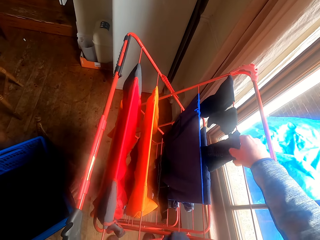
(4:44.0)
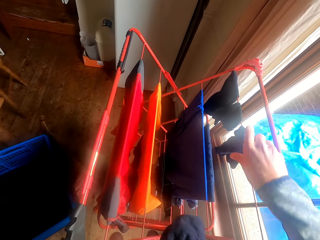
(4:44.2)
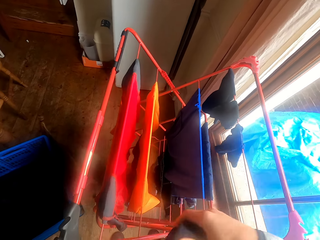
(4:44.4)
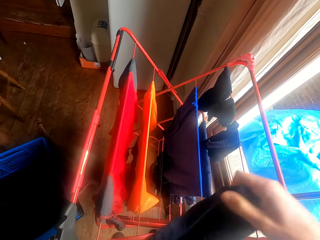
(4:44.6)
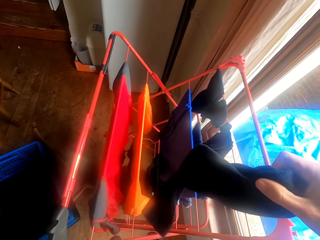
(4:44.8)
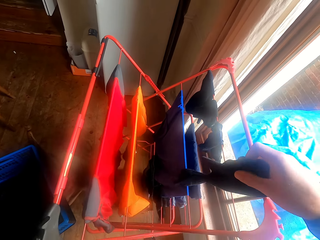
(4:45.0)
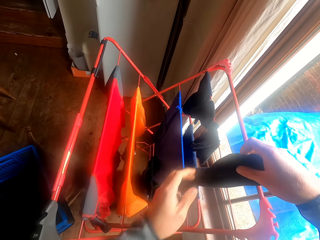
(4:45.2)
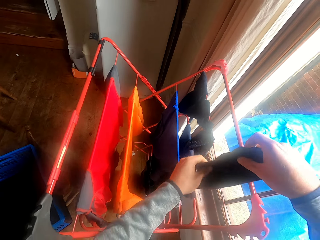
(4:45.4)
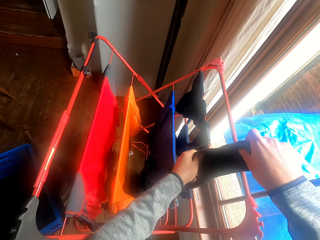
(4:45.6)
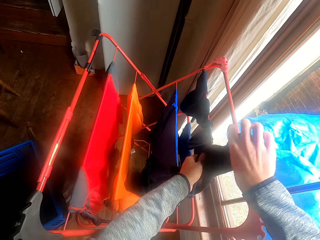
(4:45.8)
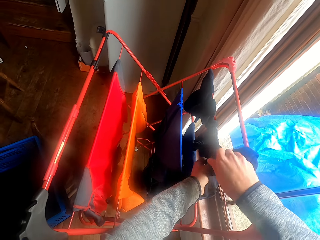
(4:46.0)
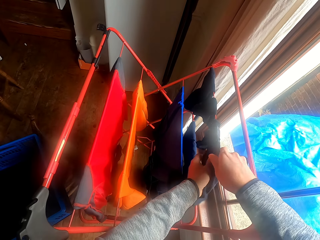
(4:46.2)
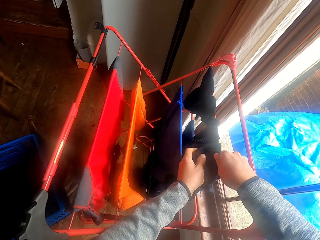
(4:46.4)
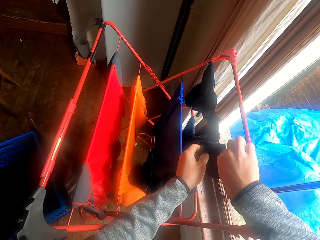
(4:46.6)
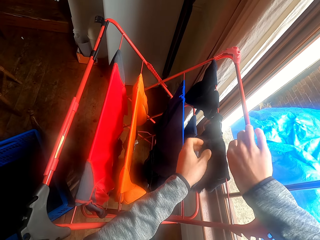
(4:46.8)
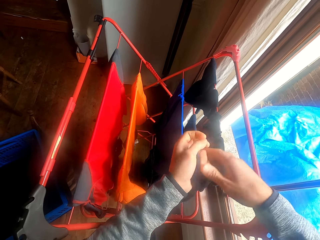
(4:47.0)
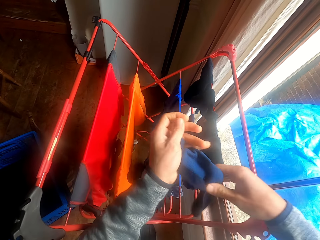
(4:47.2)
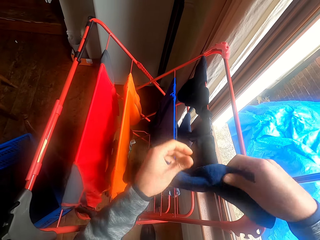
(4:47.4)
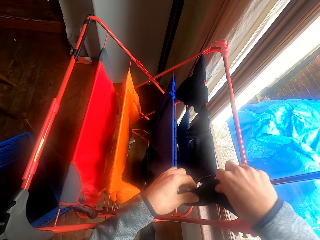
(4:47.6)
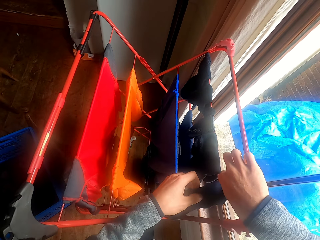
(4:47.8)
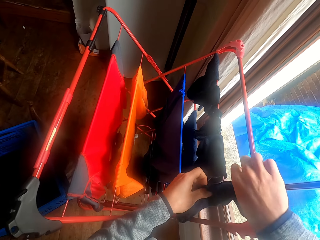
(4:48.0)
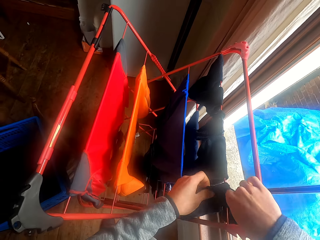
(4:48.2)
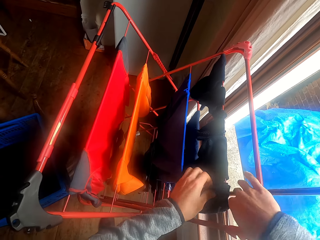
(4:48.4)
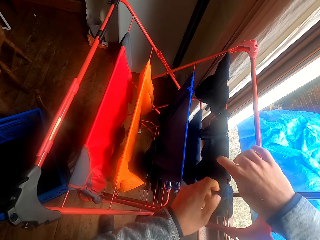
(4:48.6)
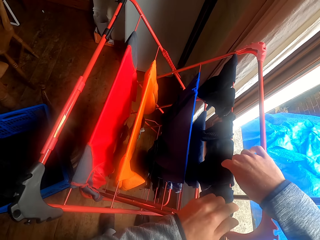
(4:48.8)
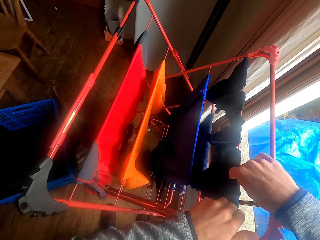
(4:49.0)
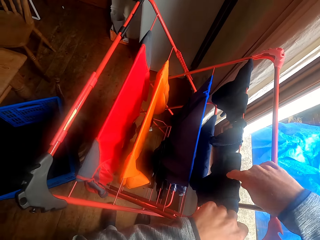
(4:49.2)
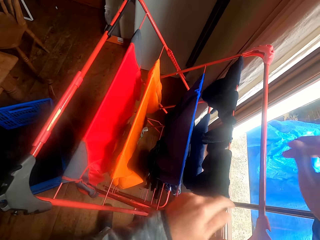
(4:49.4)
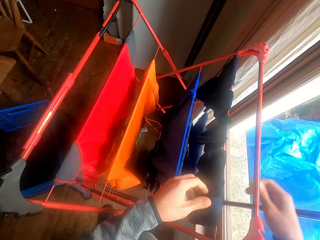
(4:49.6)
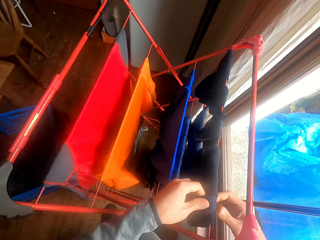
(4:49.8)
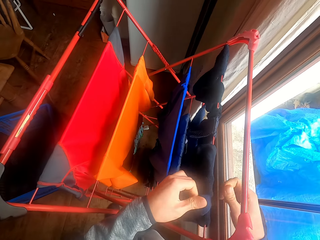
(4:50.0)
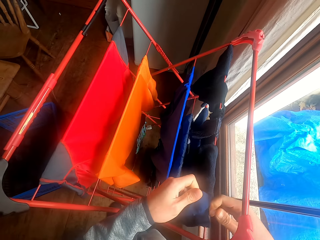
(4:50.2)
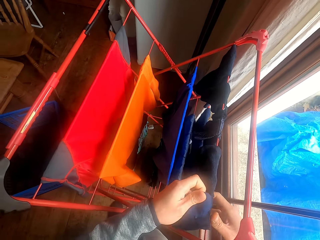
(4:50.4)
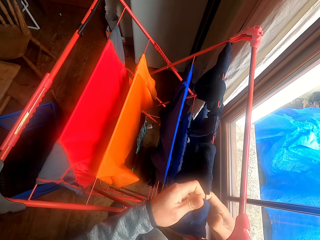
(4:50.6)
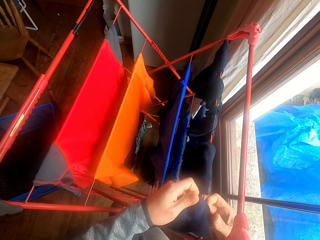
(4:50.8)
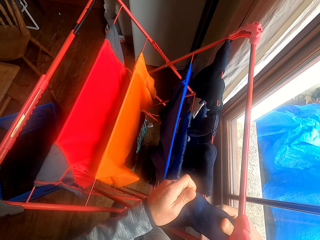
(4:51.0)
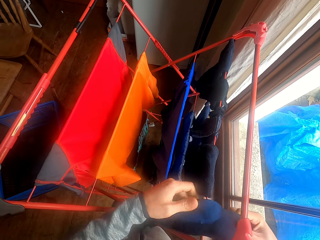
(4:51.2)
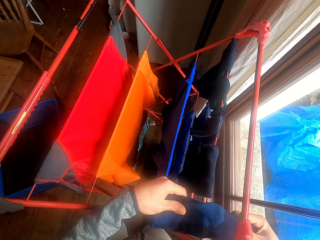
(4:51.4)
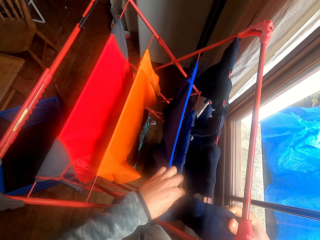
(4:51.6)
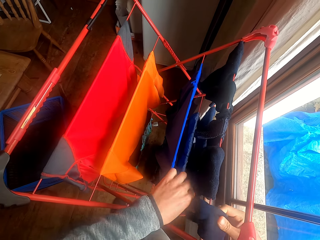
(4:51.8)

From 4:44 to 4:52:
The camera wearer picks the socks from his hand. He hangs the socks on the cloth stand.

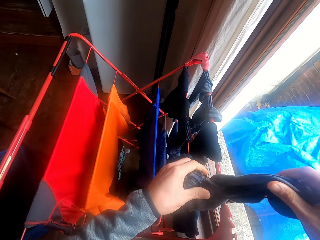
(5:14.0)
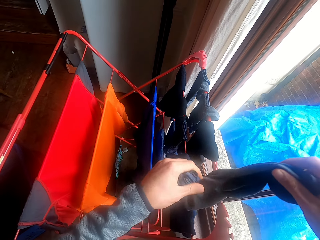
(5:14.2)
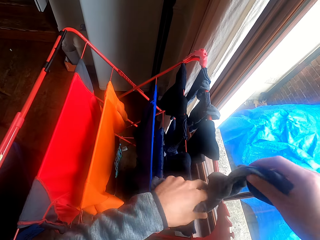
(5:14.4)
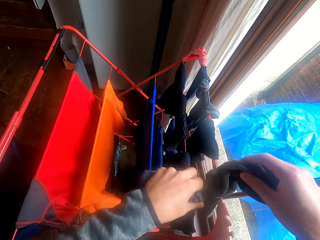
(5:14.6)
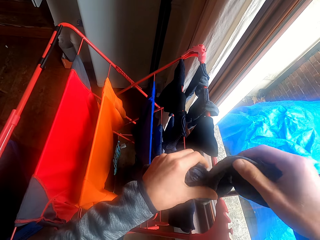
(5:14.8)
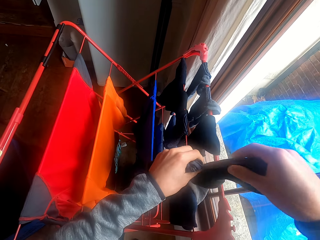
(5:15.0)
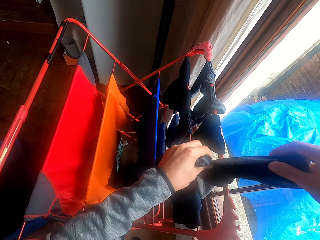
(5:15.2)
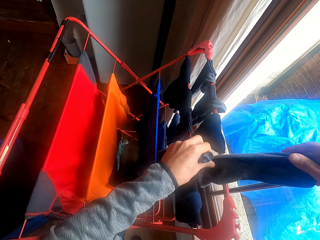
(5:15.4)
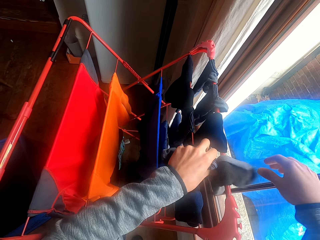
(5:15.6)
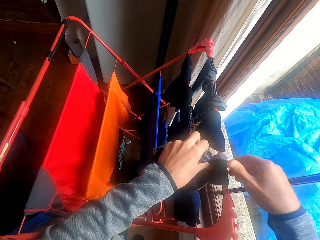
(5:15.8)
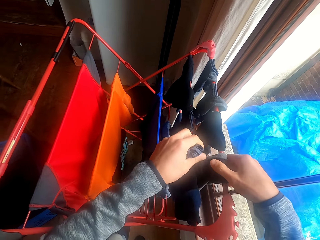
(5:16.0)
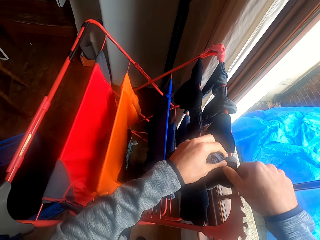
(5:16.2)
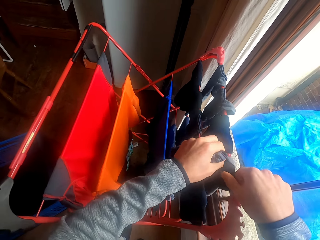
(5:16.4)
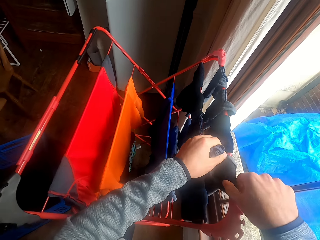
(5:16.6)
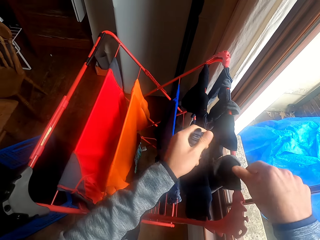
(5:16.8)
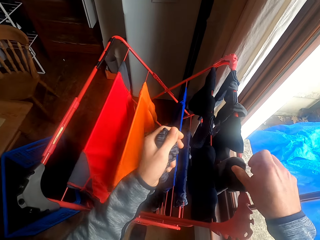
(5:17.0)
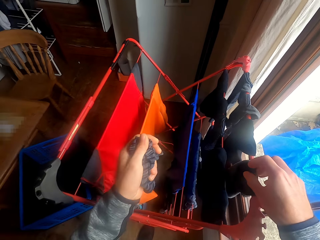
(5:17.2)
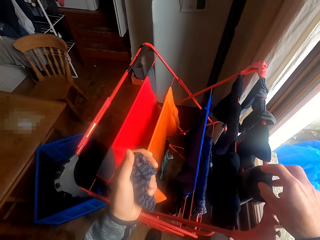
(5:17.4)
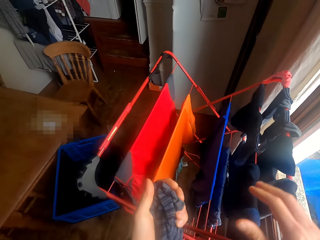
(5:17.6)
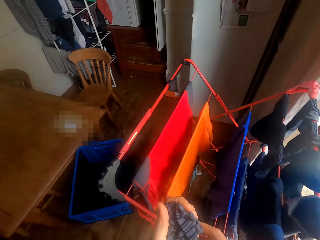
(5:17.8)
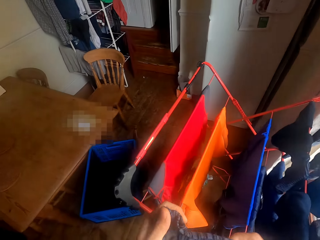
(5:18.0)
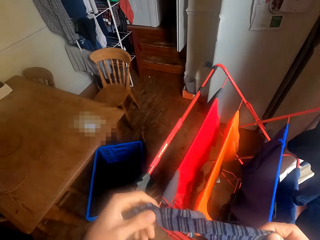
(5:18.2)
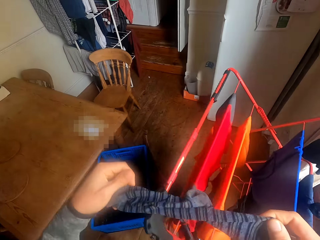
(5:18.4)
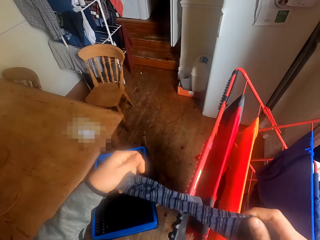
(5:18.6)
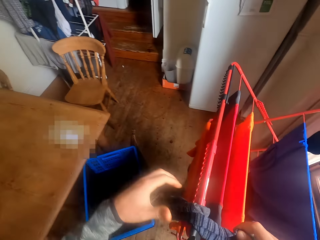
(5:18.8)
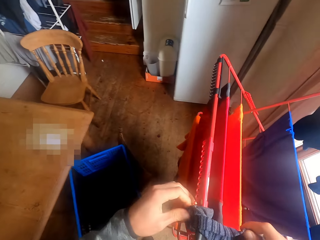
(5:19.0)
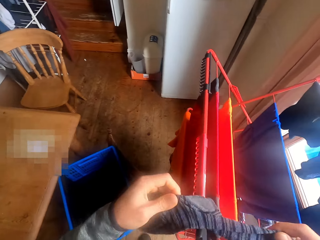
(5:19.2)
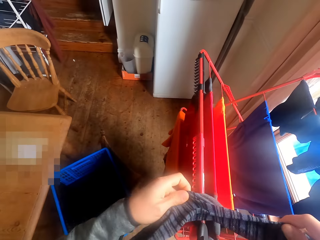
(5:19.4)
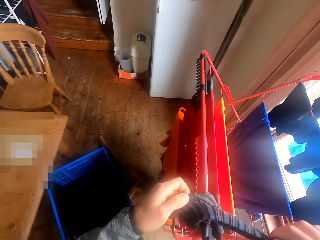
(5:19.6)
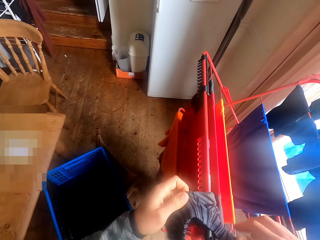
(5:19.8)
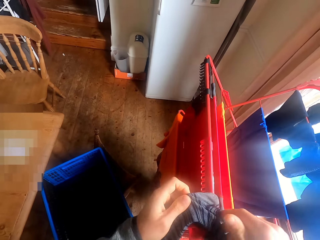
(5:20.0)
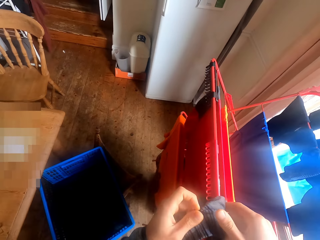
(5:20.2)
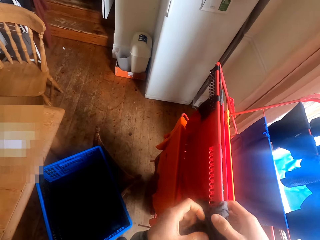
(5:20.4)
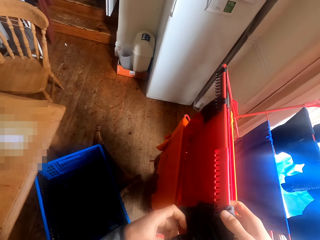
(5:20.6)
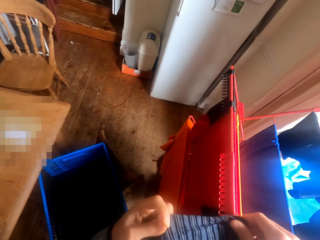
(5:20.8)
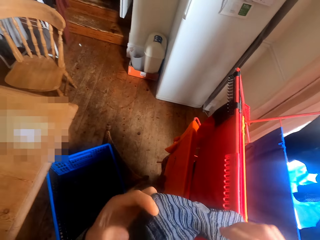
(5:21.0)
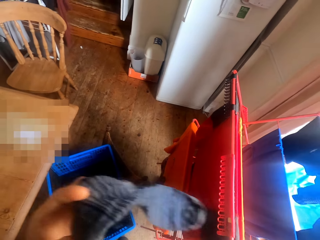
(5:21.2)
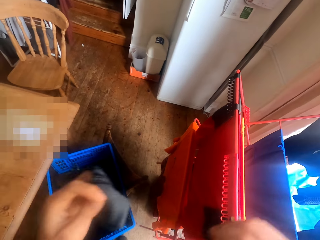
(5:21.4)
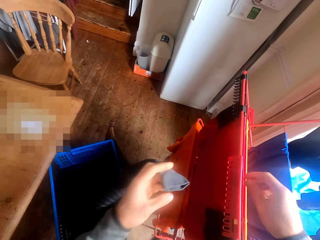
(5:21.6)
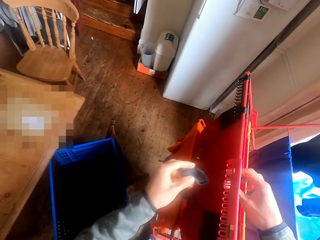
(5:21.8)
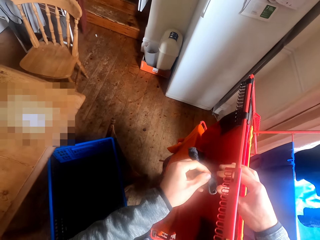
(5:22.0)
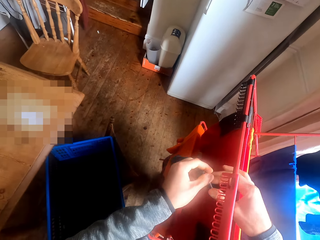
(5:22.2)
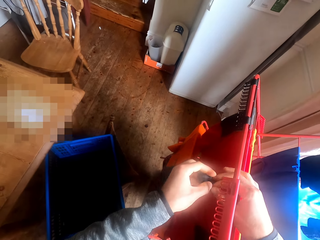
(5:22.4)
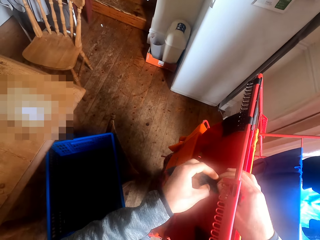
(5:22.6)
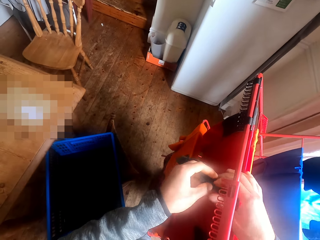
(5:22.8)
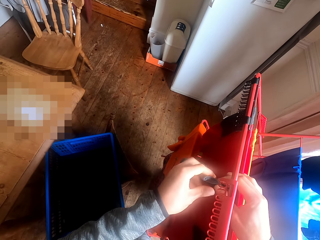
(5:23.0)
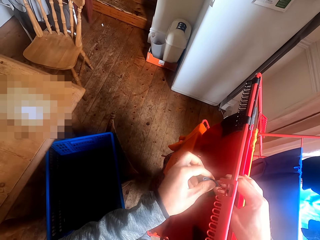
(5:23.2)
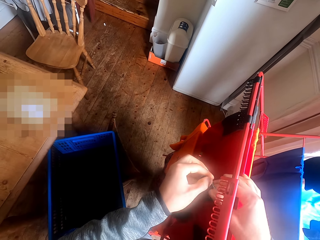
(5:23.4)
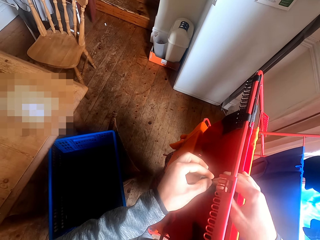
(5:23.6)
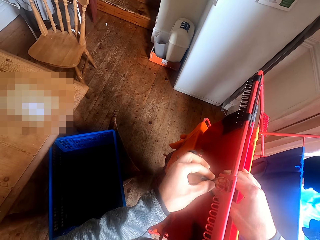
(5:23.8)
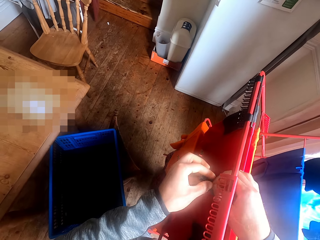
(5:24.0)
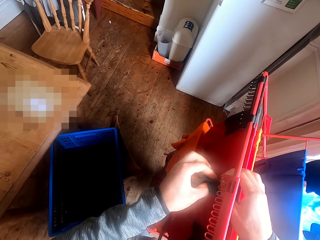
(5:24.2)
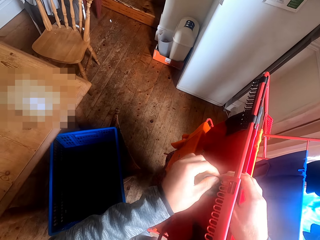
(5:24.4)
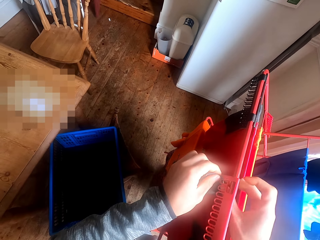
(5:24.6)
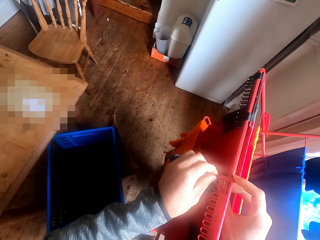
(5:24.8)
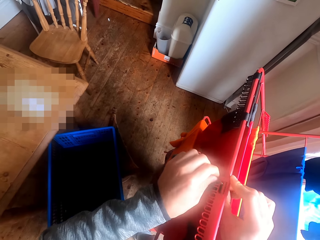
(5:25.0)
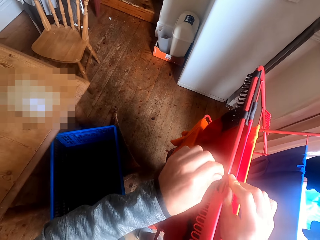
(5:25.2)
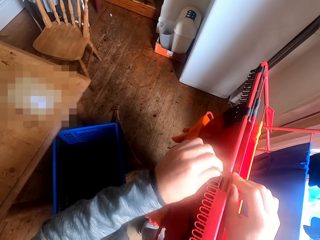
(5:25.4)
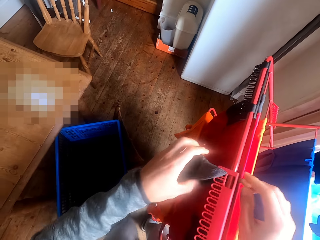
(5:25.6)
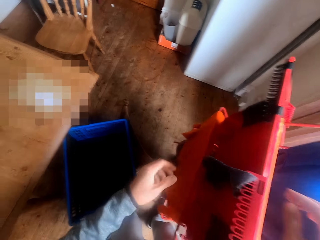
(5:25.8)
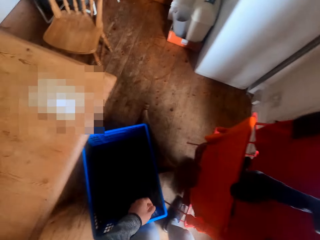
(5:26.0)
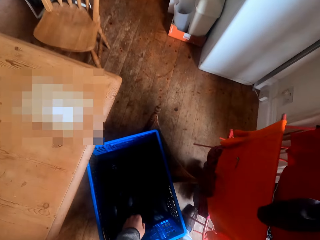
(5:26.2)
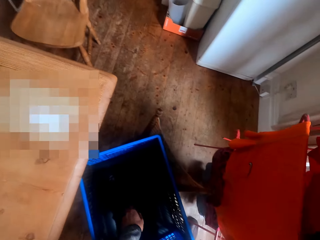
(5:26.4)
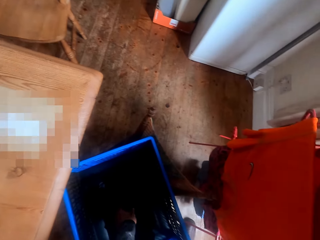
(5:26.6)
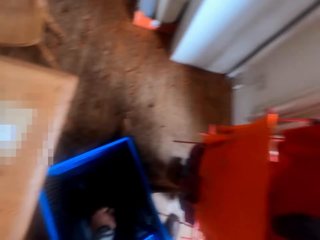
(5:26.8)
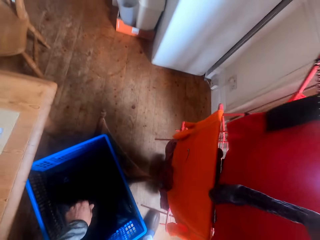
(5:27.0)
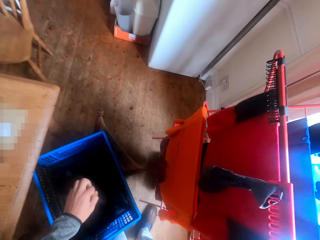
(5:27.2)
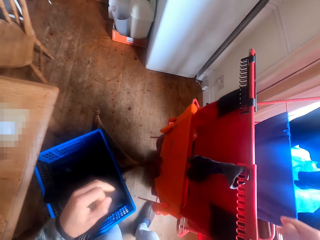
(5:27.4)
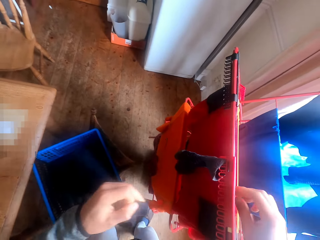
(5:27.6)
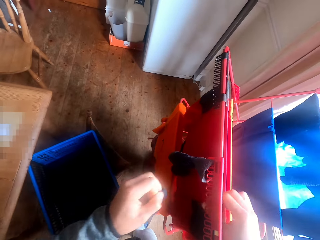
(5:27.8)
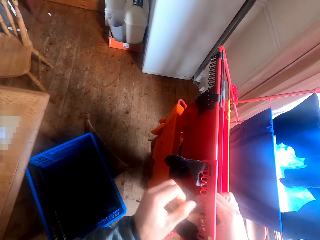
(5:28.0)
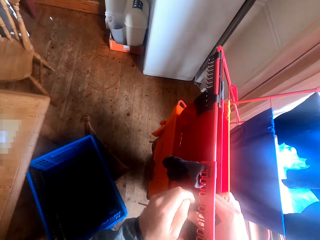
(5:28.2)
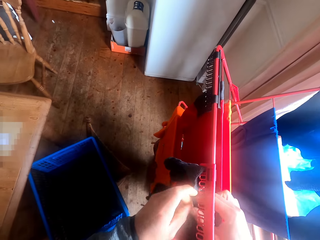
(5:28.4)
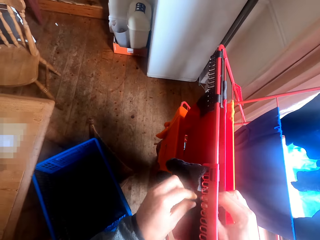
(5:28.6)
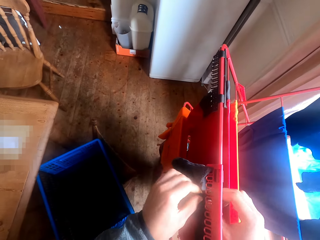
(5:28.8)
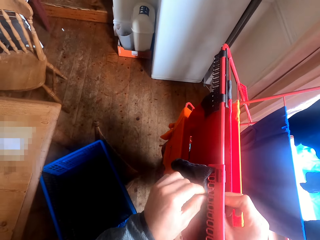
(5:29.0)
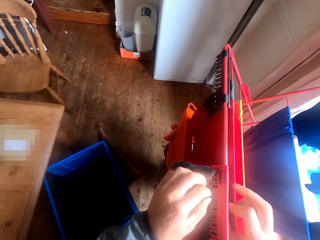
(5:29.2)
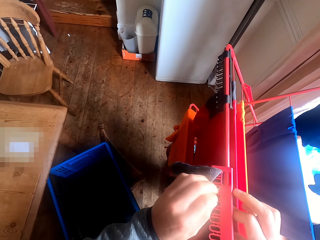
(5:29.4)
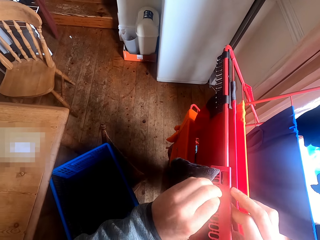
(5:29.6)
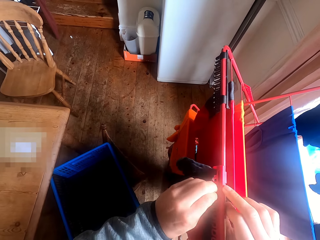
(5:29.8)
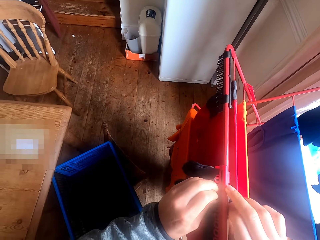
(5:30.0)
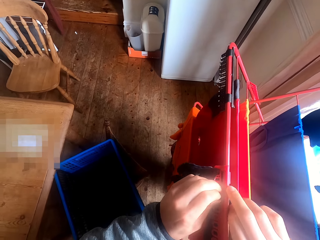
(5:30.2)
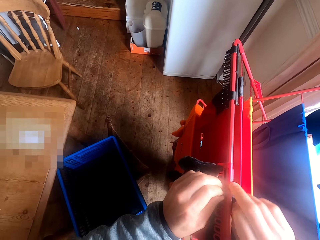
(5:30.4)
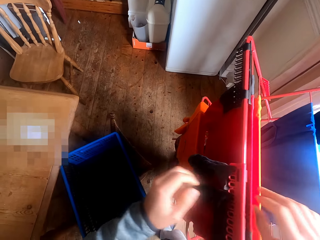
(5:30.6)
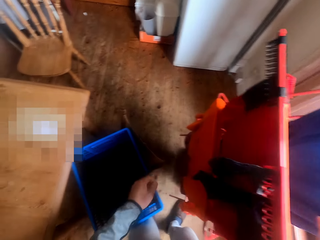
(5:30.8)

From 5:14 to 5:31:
The camera wearer hangs the socks on the cloth stand. He takes the sock from his hand. He hangs the cloth on the cloth stand. He picks the socks from the basket. He hangs the socks on the cloth stand.
